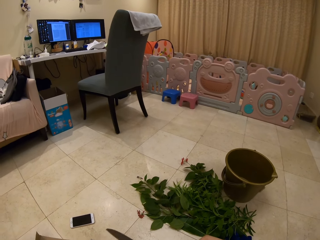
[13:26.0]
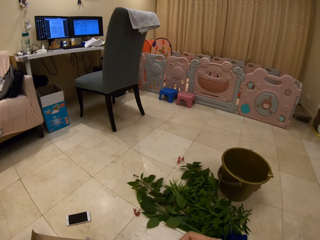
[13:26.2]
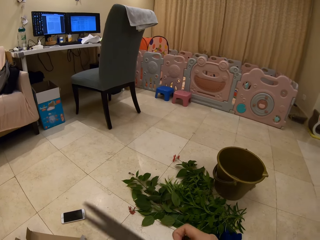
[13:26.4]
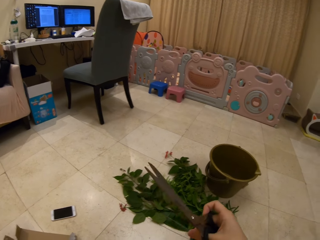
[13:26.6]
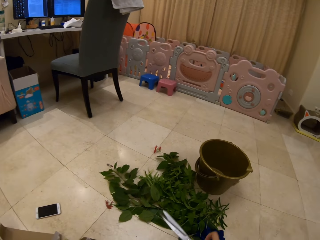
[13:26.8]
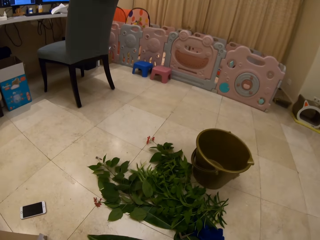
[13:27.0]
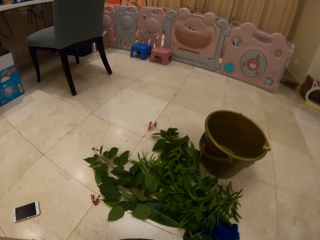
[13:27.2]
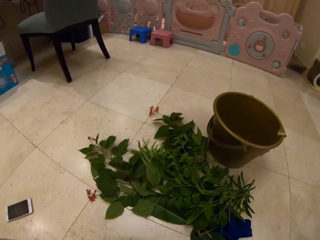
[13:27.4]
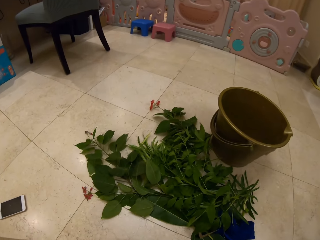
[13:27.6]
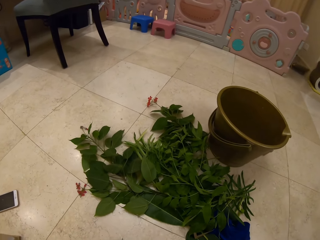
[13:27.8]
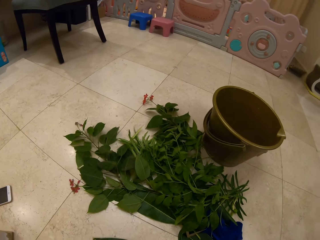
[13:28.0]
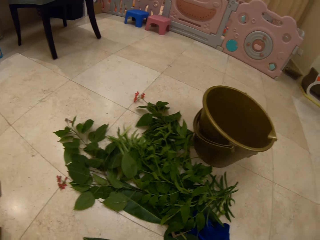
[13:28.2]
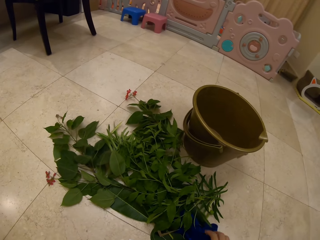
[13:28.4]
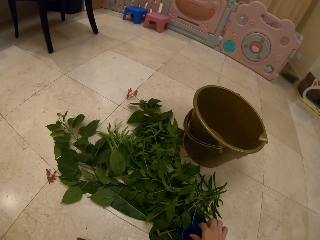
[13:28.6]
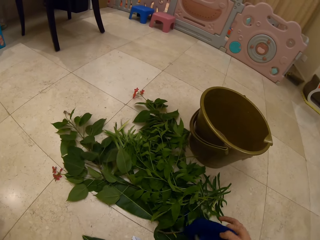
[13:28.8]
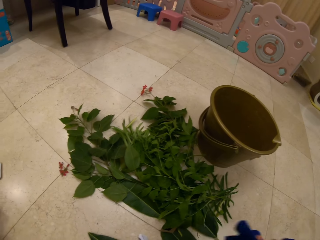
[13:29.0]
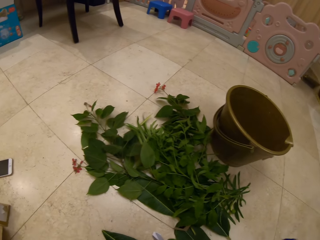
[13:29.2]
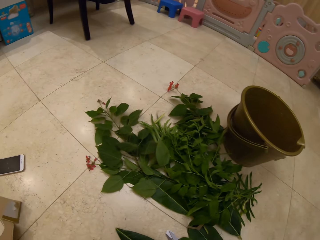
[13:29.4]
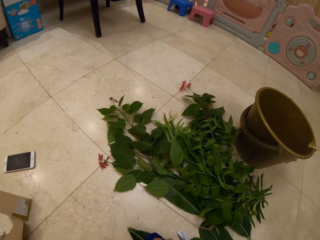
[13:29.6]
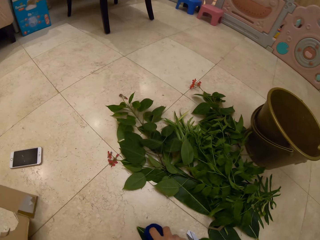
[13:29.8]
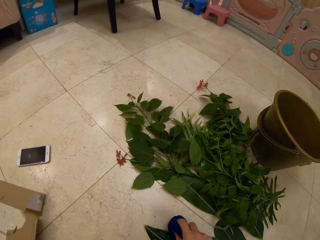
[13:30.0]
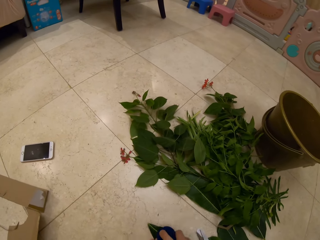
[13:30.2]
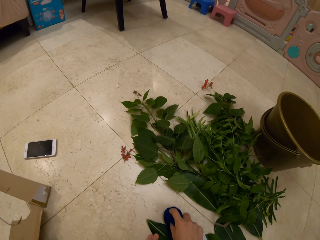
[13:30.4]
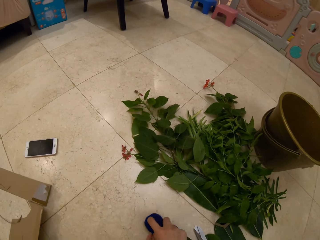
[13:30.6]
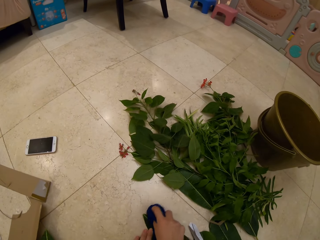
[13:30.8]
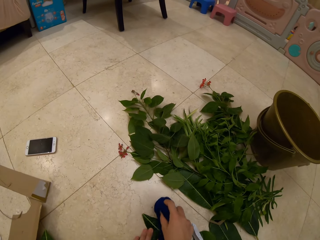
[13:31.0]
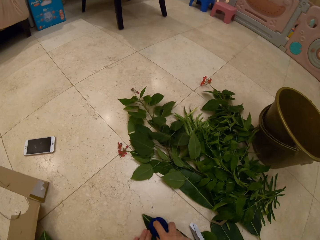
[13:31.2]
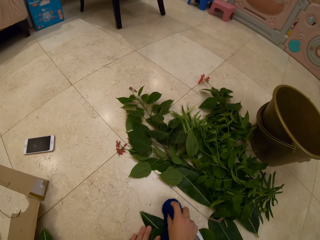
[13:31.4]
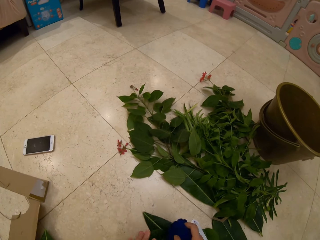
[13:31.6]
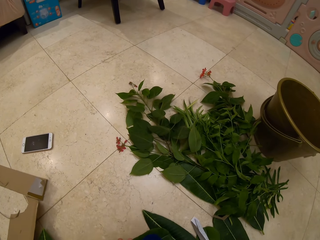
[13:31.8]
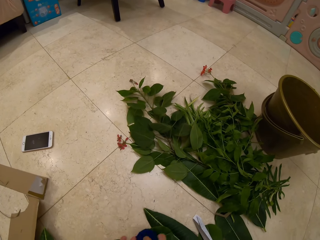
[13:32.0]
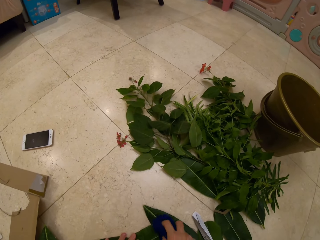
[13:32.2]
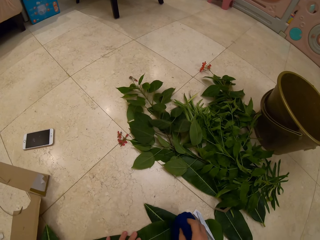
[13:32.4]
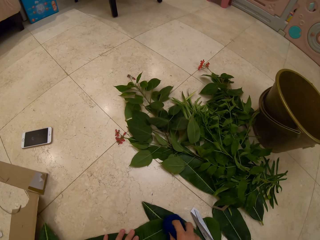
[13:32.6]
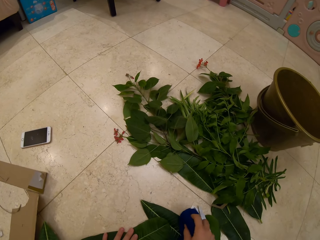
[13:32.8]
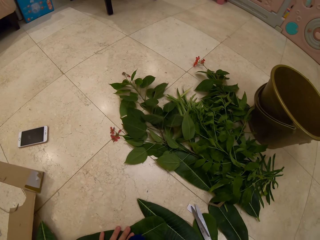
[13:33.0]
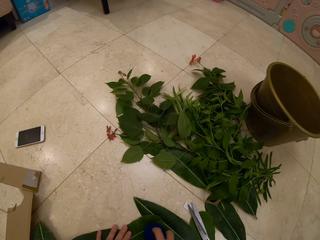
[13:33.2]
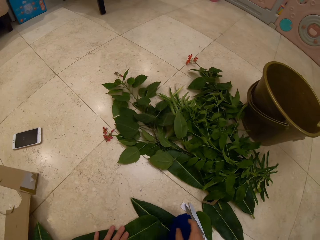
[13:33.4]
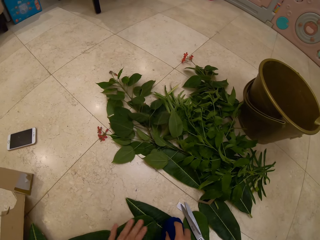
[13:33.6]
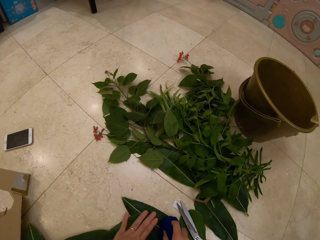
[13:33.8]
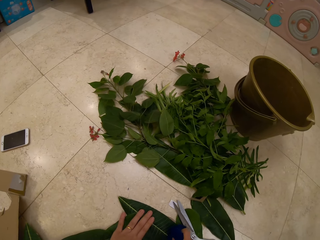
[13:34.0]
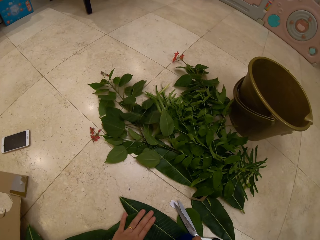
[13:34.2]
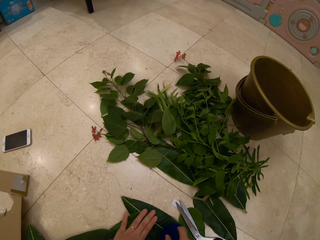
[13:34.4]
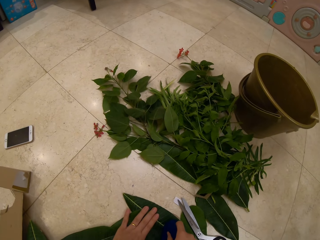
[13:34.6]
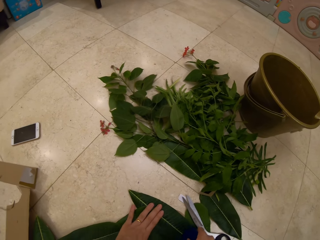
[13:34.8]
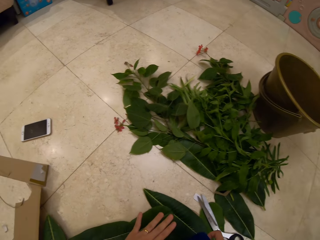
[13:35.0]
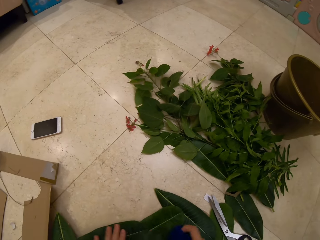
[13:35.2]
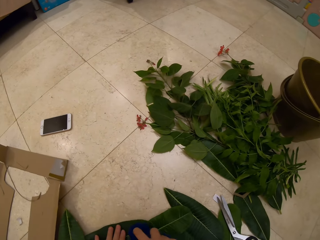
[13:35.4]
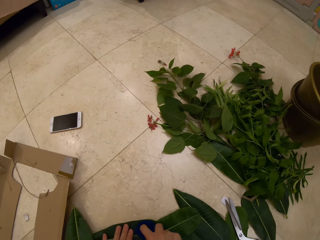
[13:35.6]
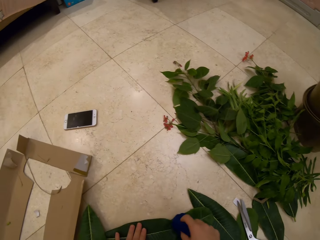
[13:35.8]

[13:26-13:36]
The camera wearer cuts a piece of leaf. They place the scissors on the floor. They pick up a cloth. They wipe the leaves decoration.

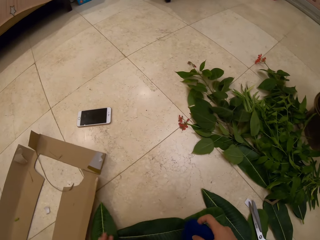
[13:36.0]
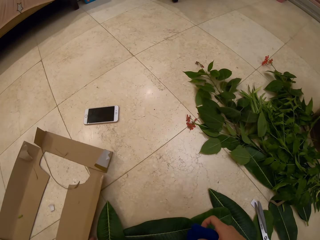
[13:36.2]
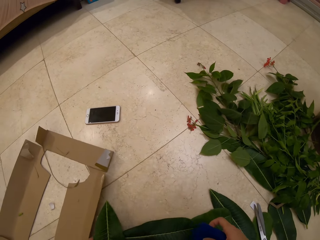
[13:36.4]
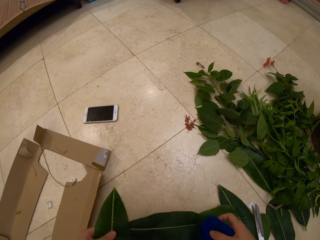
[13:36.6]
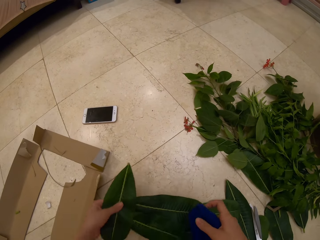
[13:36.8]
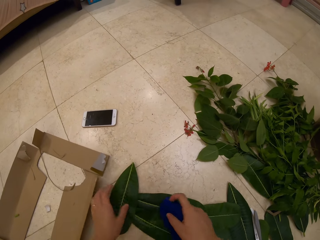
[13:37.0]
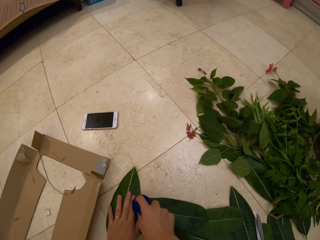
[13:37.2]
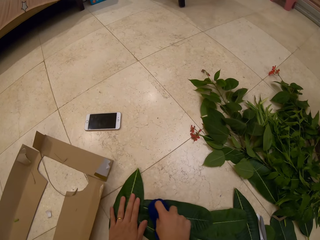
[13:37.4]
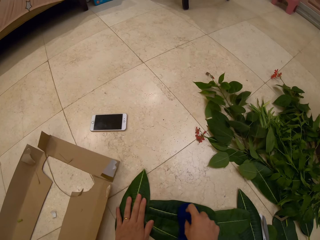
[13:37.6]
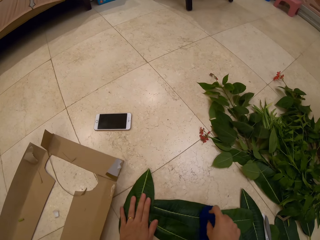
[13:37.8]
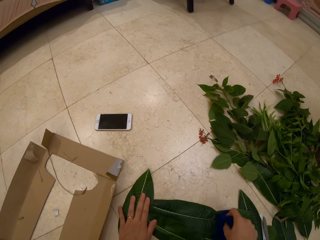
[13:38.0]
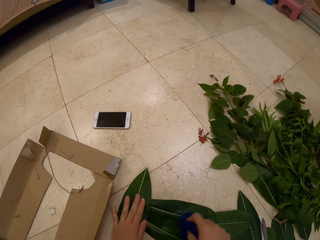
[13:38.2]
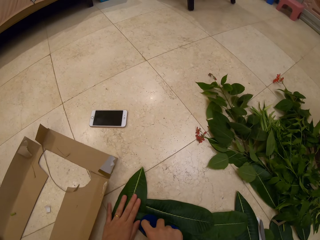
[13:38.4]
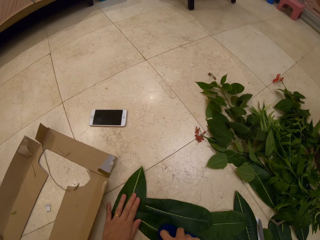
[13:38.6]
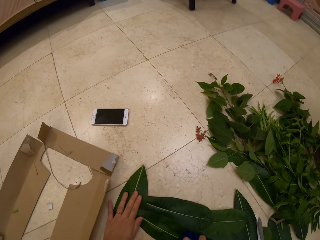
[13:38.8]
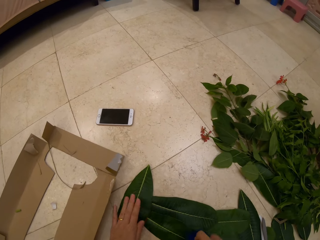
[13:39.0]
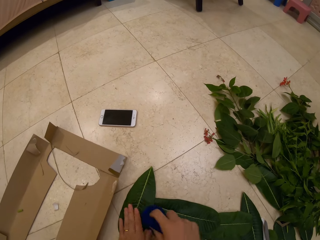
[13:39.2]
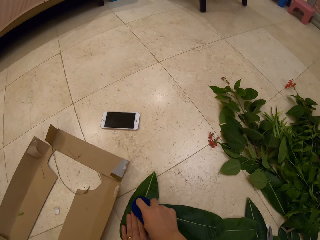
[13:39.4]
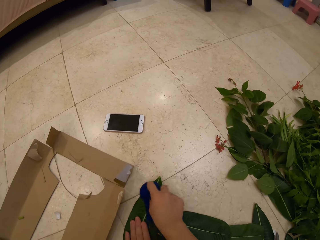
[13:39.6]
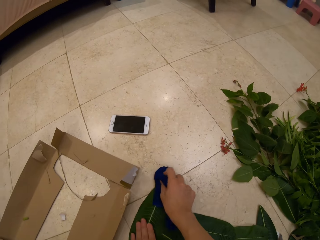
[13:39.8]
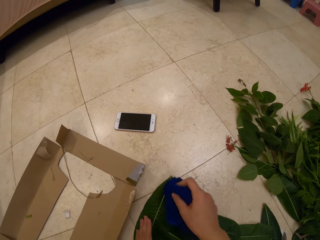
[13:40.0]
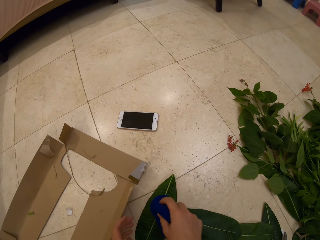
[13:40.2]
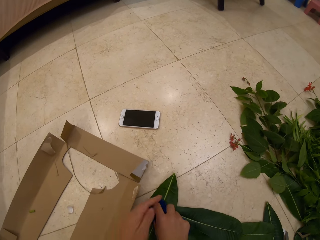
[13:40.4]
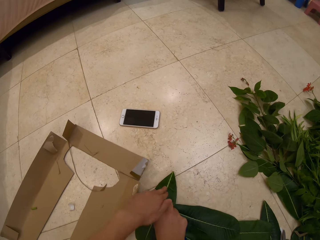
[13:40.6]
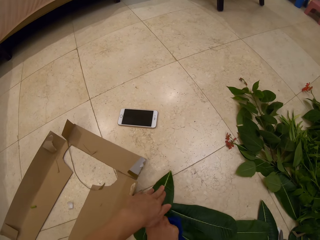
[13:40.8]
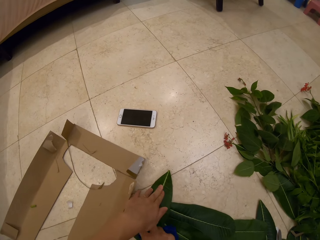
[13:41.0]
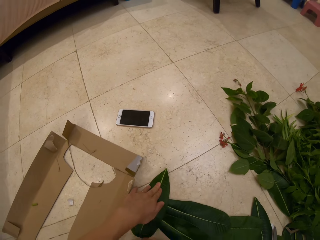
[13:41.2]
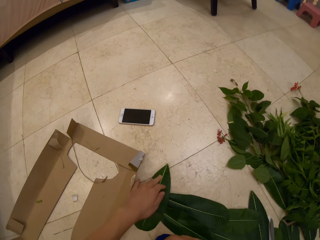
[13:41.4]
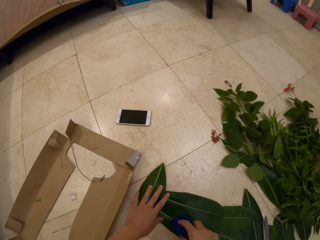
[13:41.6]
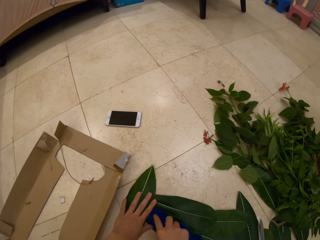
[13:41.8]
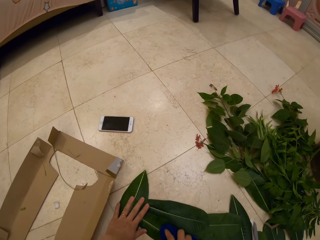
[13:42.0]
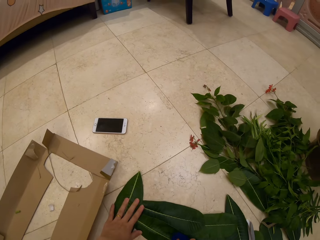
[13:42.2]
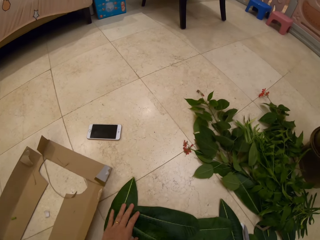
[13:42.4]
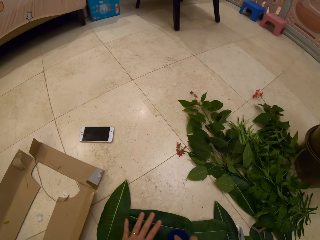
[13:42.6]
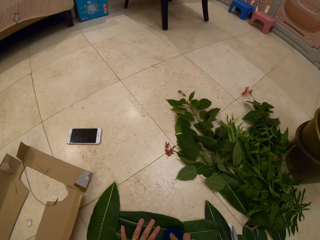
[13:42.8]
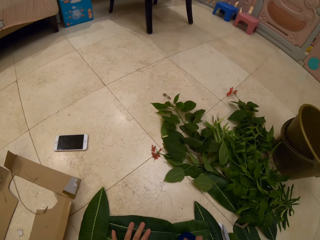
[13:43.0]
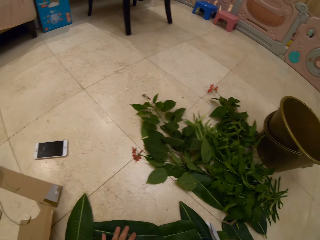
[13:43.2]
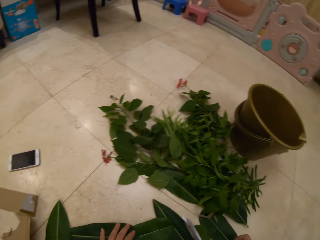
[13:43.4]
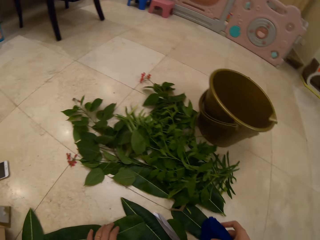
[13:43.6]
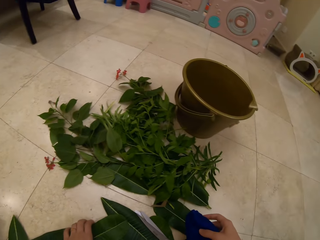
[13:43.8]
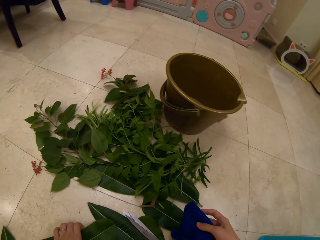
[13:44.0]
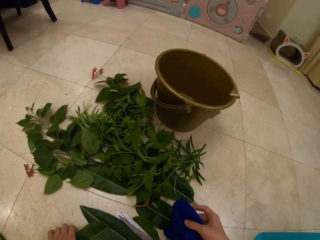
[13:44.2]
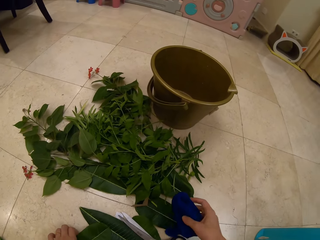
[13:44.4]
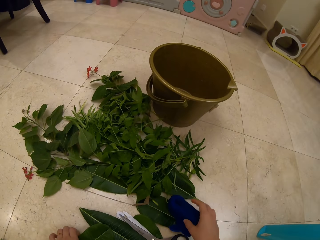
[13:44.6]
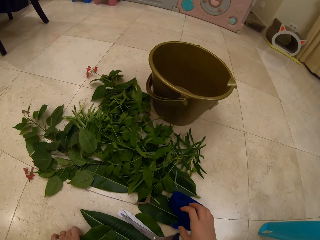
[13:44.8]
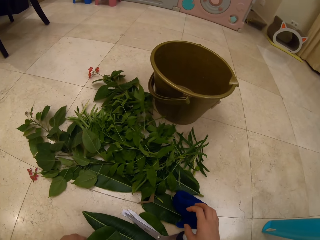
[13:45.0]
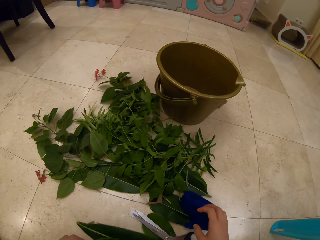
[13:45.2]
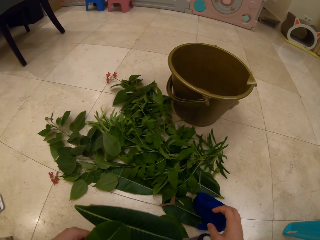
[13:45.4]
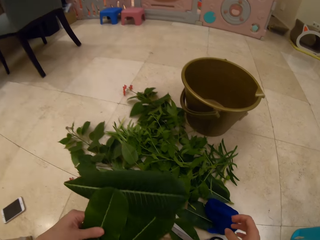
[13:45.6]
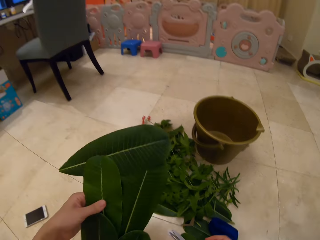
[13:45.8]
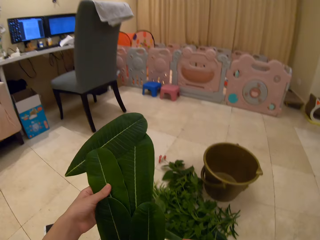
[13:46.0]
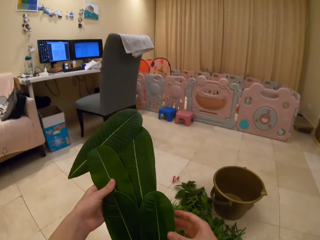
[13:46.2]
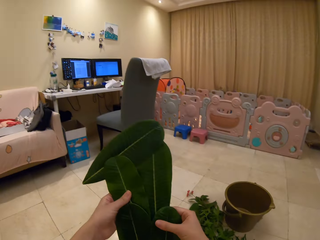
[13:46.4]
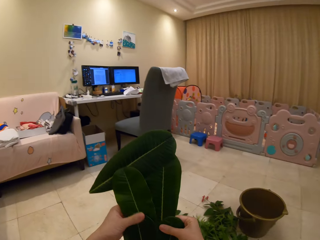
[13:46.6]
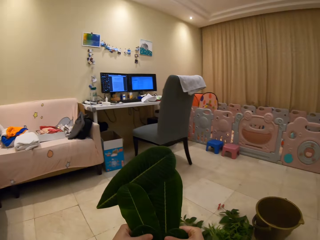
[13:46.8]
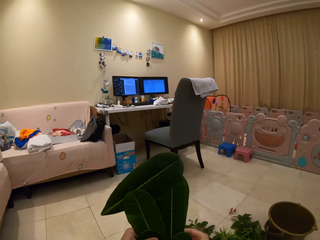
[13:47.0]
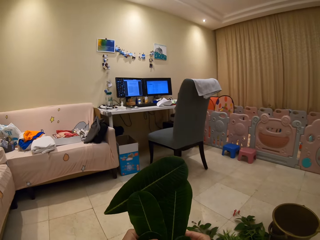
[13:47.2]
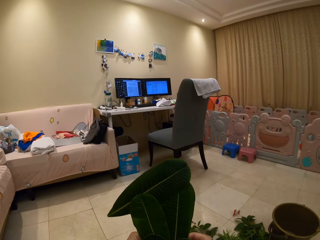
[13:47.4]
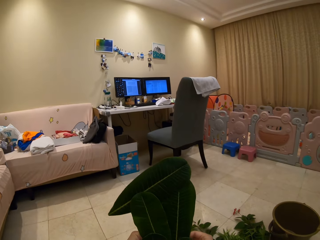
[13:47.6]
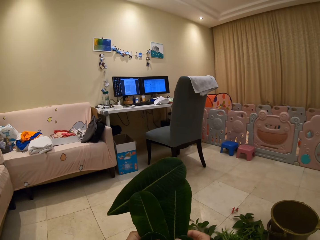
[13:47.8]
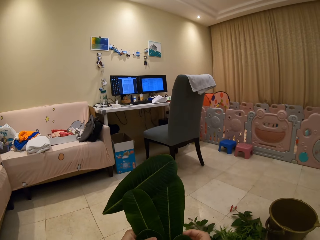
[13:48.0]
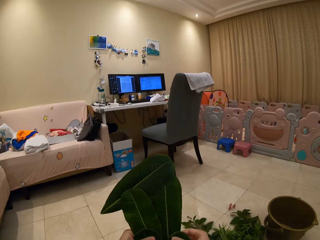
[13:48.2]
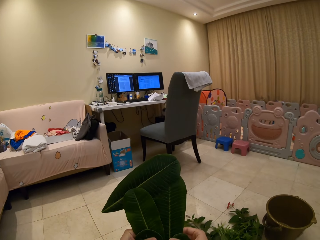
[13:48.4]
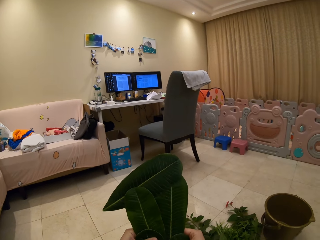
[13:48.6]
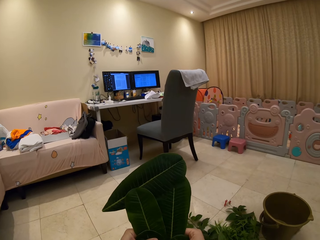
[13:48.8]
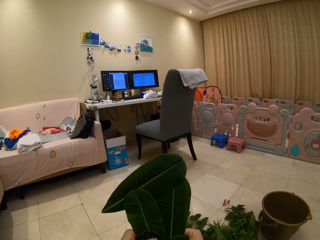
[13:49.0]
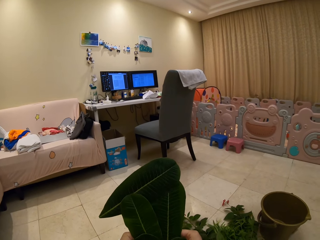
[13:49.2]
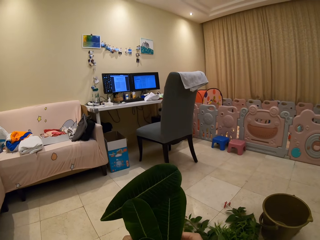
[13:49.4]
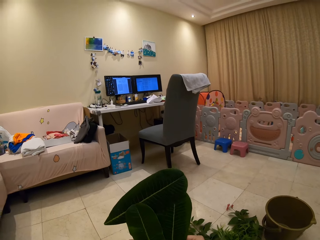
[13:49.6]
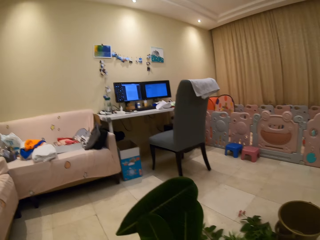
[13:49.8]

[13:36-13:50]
The camera wearer turns the bunch. They wipe the bunch. They speak to the person. They put down the cloth on the floor. They lift up the leaves decoration. They look at the leaves decoration.
